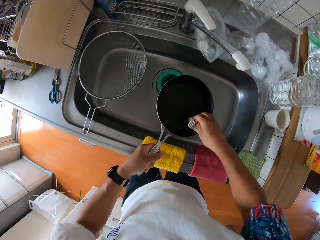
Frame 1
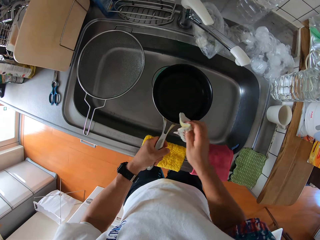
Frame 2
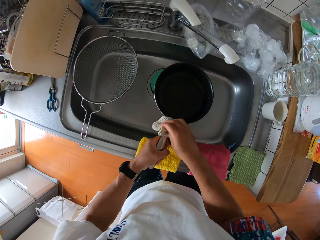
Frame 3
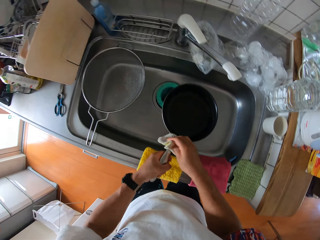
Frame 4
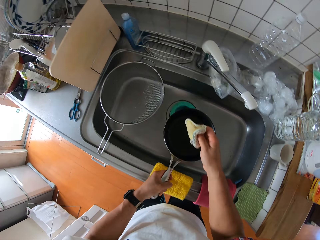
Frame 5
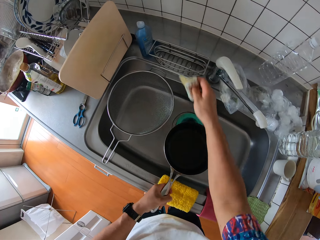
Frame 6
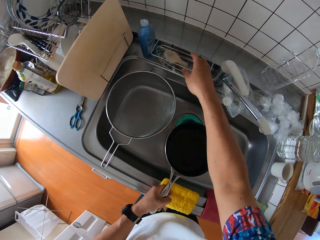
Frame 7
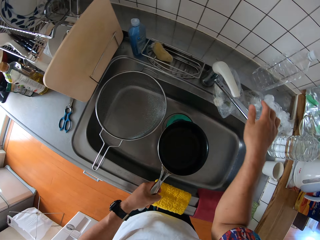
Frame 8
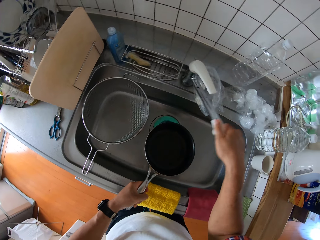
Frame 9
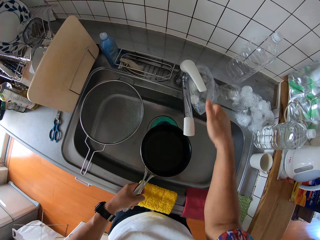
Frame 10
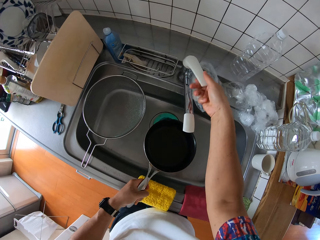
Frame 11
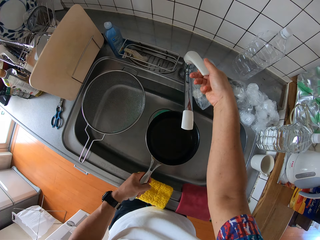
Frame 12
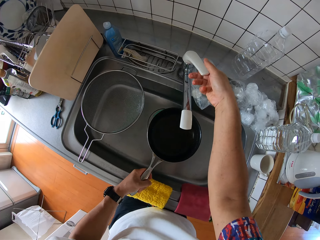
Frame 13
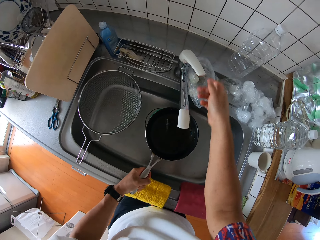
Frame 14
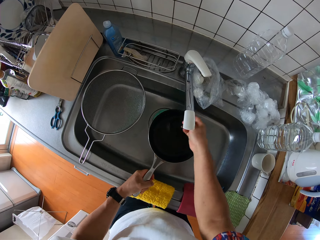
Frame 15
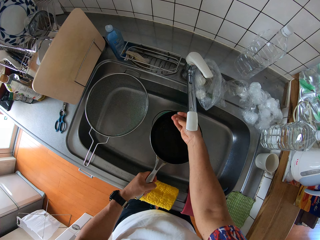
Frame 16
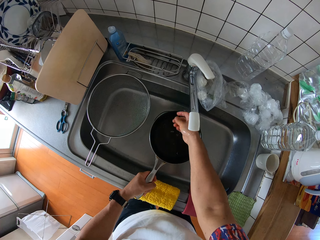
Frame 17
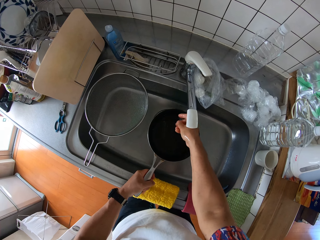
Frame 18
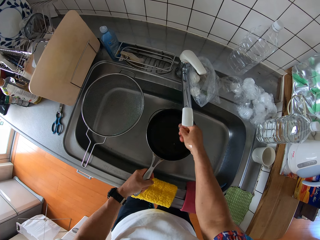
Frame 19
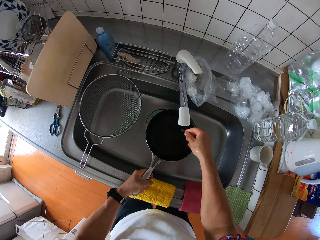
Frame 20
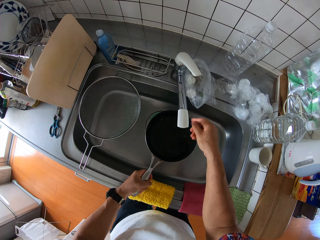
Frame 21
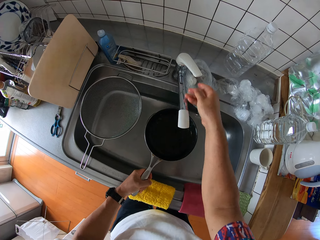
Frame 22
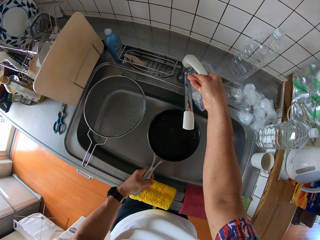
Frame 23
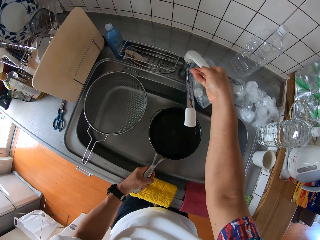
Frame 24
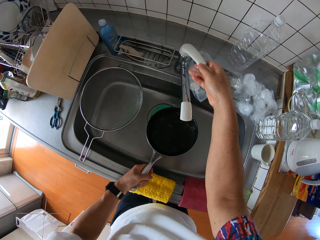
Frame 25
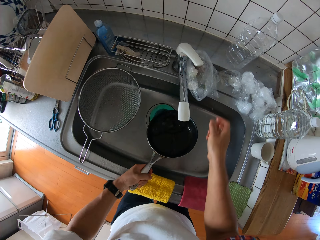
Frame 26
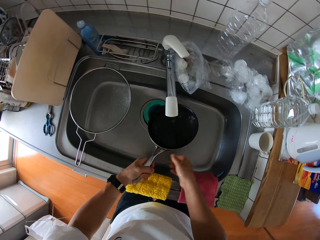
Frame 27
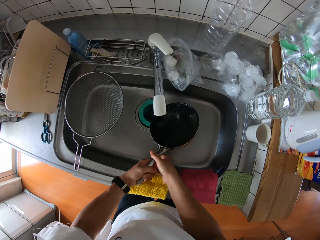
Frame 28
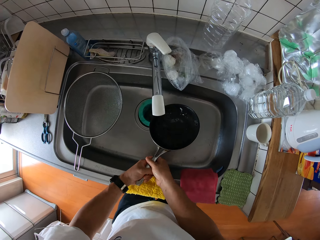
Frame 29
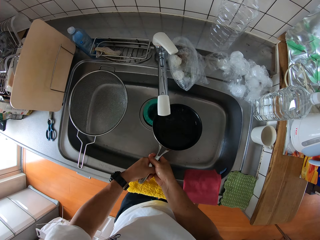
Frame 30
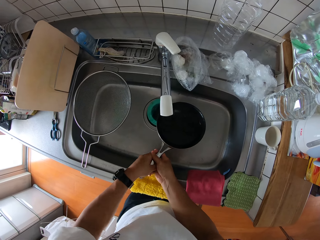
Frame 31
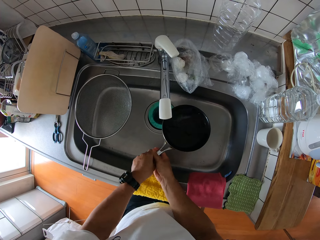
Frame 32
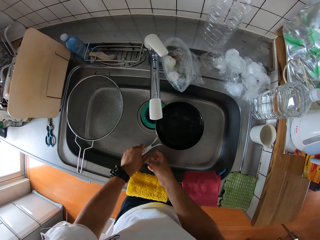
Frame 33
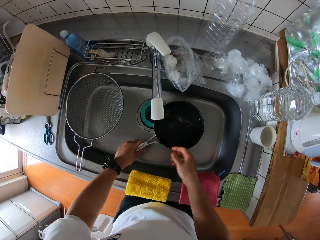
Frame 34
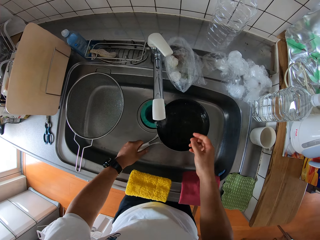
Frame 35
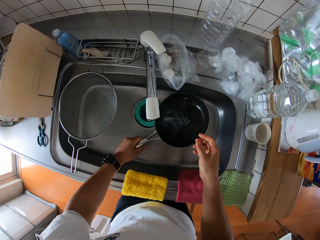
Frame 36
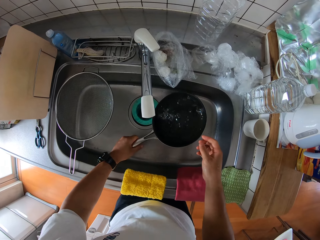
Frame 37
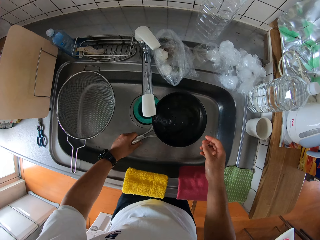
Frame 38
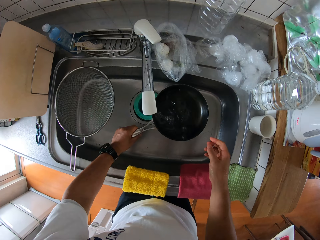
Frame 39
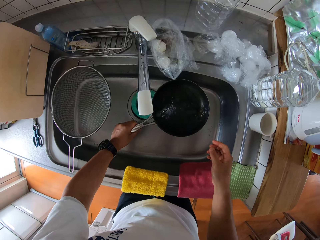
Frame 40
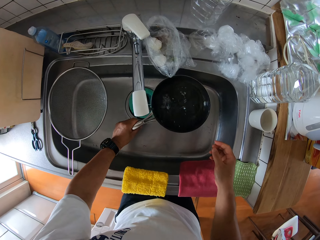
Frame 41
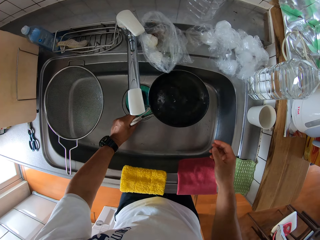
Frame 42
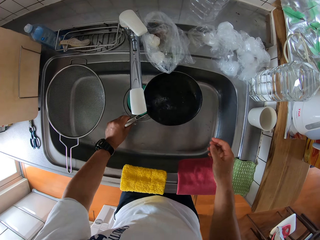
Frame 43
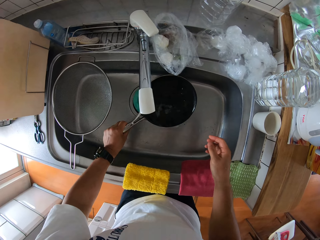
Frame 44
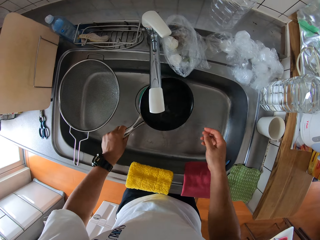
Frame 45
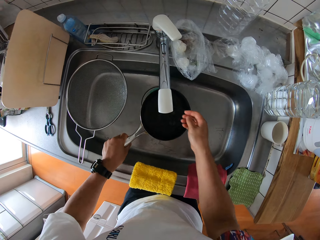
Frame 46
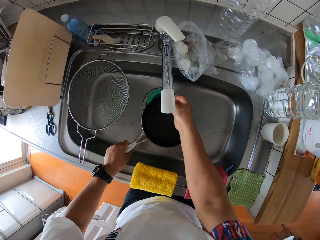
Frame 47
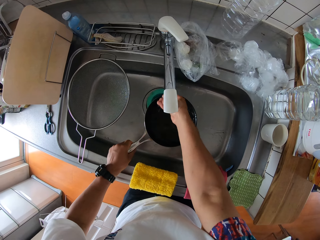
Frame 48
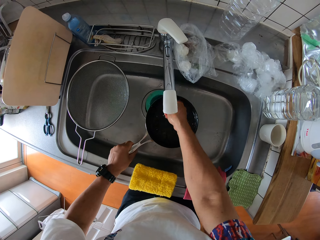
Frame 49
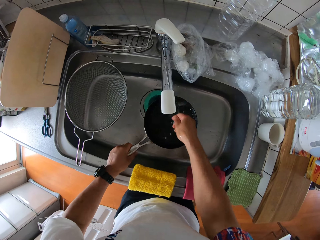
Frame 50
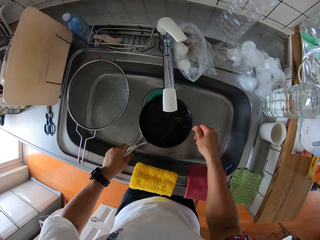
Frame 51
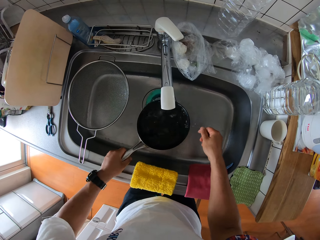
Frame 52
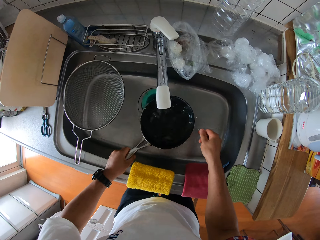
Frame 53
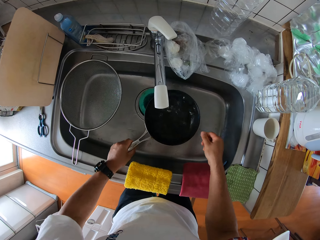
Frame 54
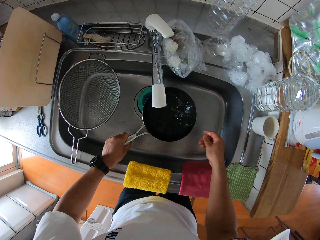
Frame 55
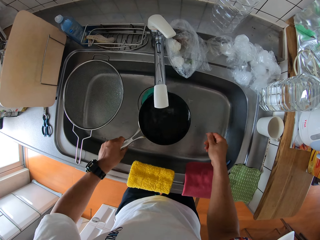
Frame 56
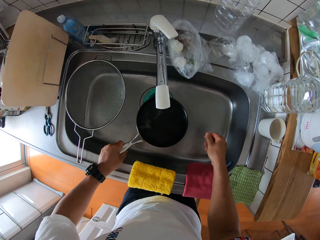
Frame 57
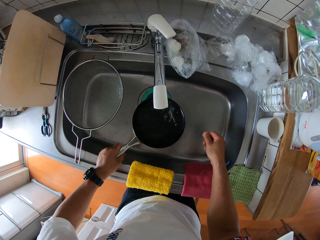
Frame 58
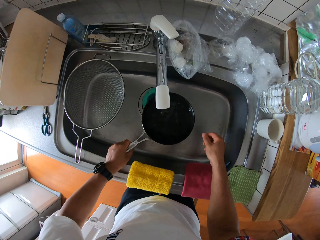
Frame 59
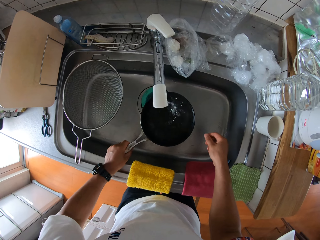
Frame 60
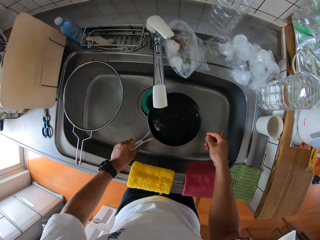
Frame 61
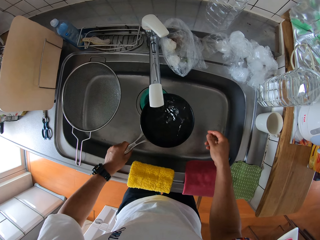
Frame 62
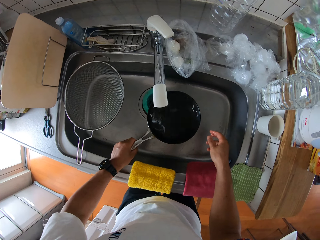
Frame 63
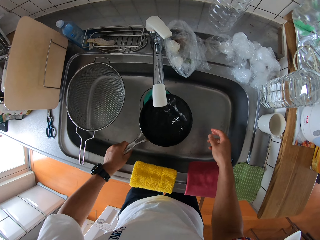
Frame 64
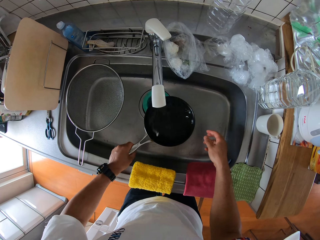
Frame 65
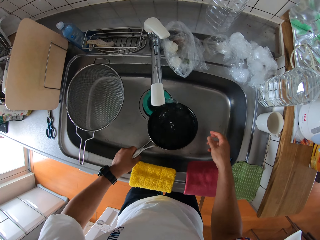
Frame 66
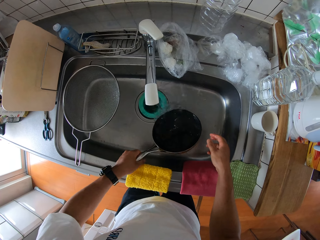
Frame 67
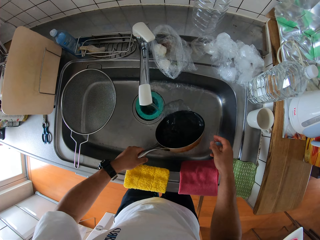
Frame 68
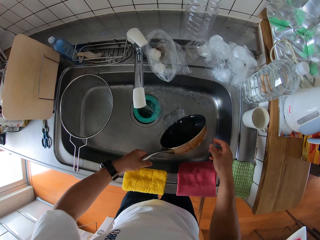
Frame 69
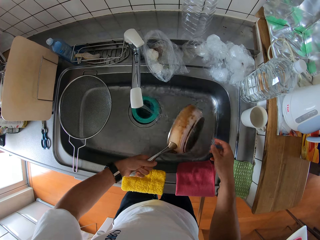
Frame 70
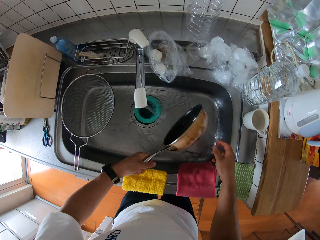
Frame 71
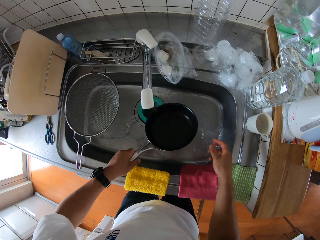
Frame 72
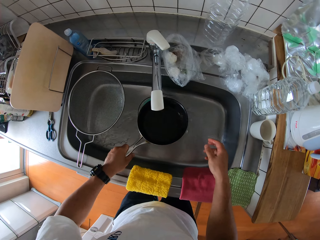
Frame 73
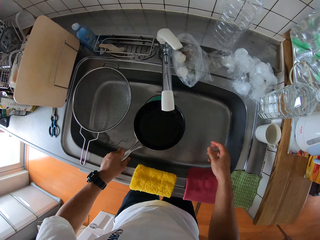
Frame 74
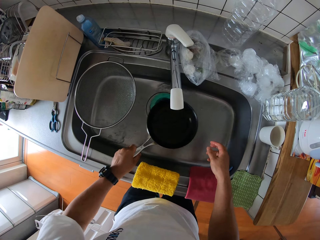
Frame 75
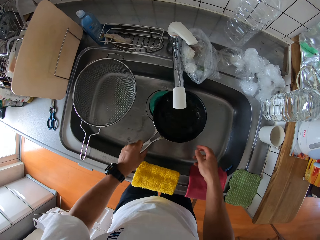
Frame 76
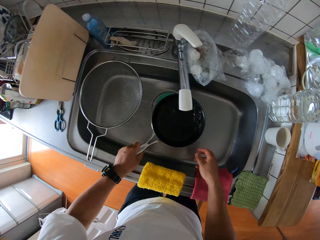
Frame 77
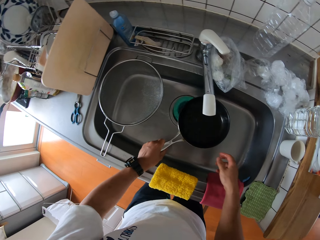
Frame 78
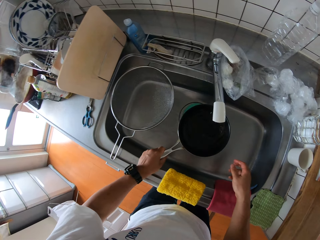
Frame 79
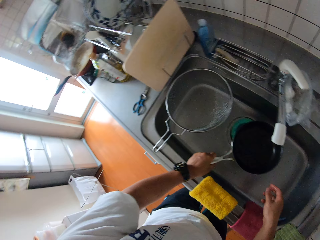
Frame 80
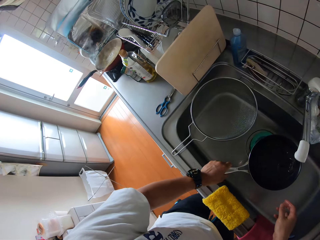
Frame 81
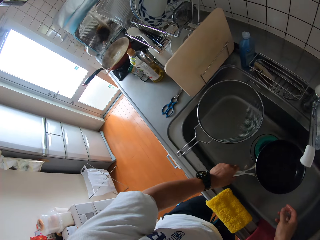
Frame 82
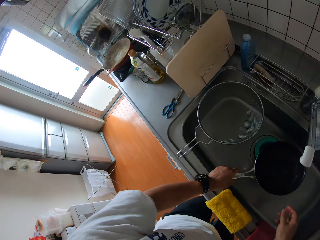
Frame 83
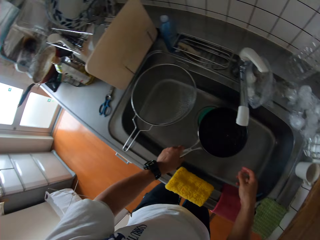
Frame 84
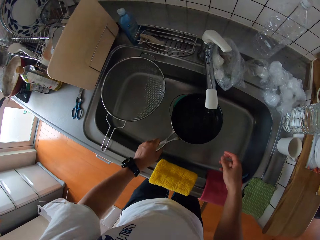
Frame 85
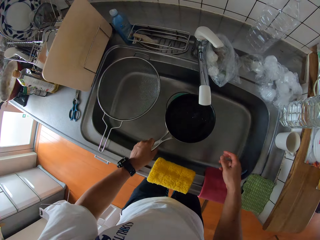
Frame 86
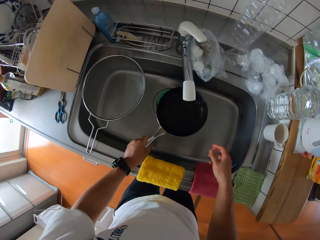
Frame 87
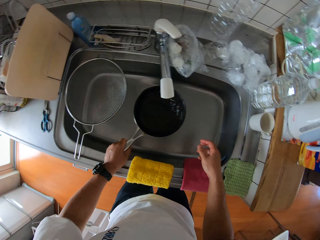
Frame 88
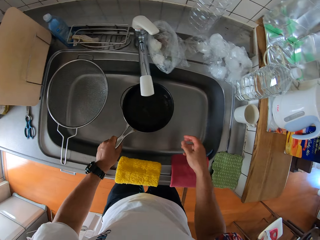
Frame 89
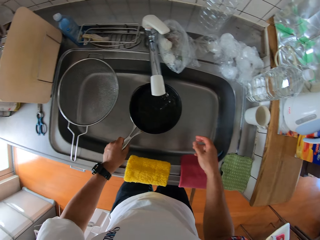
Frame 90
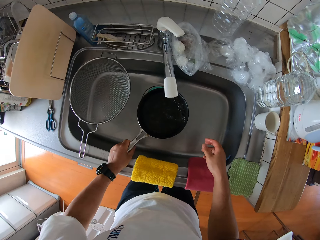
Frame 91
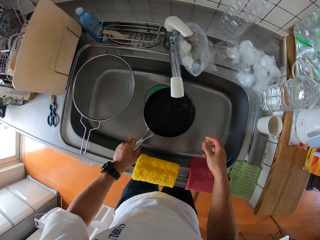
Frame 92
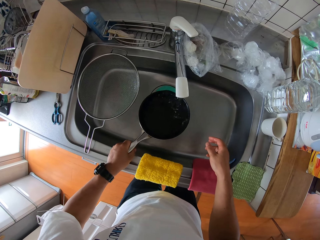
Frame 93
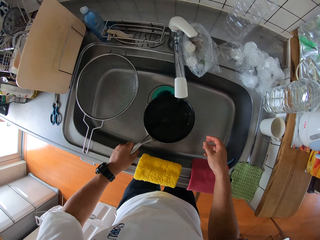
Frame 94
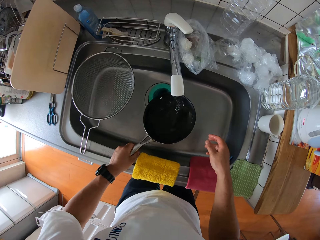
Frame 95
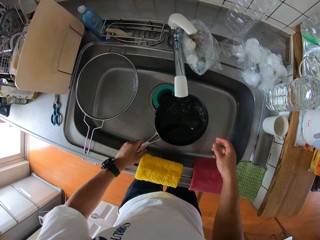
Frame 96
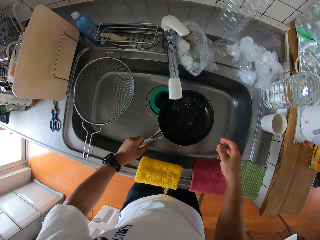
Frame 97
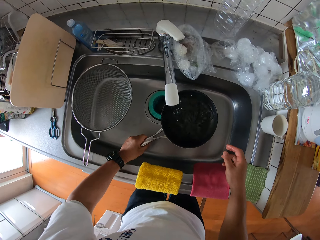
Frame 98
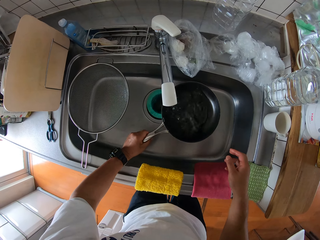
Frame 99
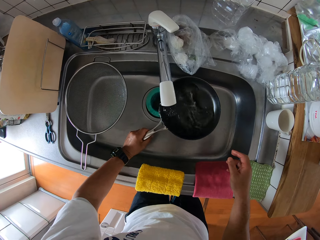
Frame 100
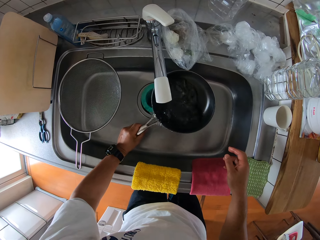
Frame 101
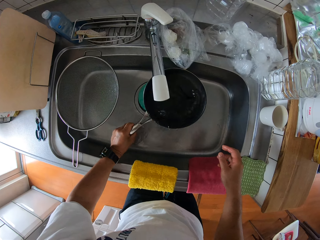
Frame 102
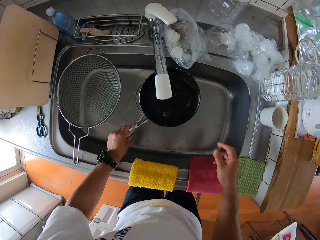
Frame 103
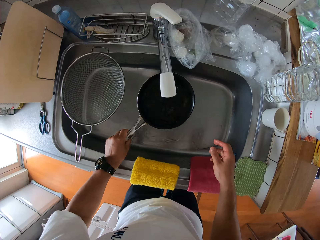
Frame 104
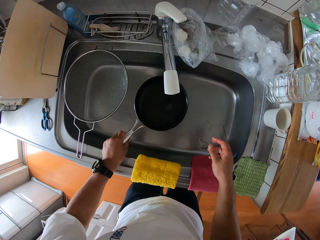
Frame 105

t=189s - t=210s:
The camera wearer drops the punch in a rack. They open the water tap. They rinse the frypan in the sink. They adjust the water tap. They wash the hand. They shake the pan. They pour water off the pan. They clean the pan.
